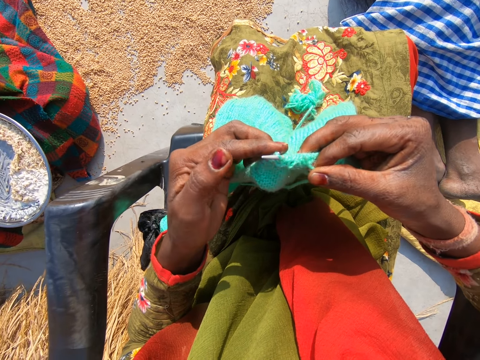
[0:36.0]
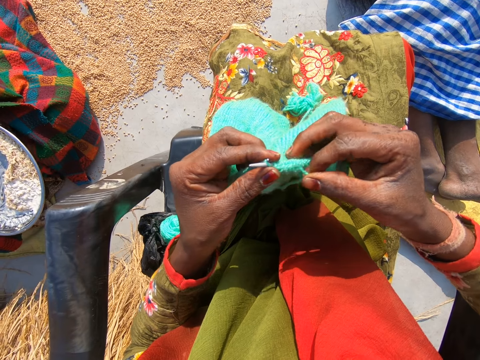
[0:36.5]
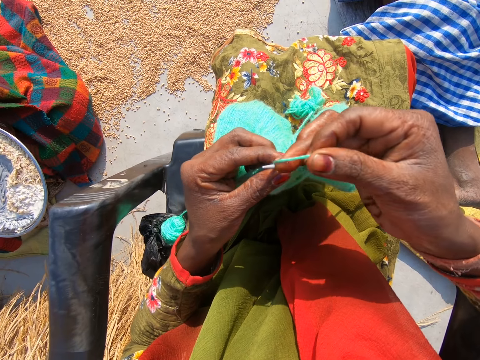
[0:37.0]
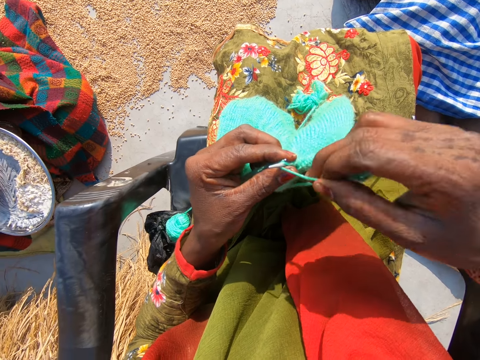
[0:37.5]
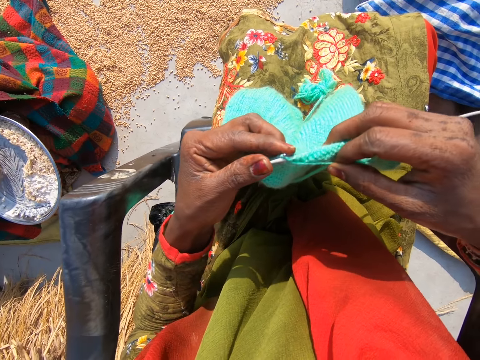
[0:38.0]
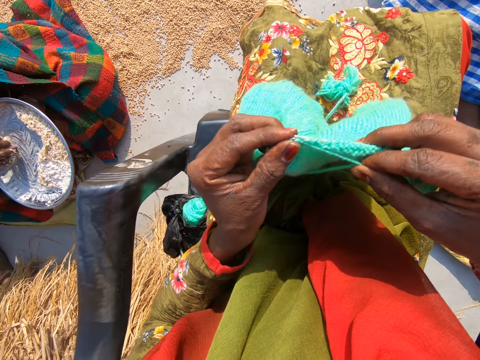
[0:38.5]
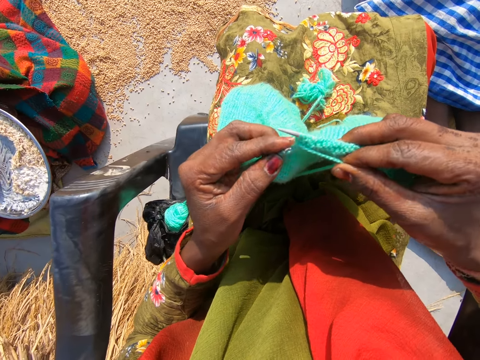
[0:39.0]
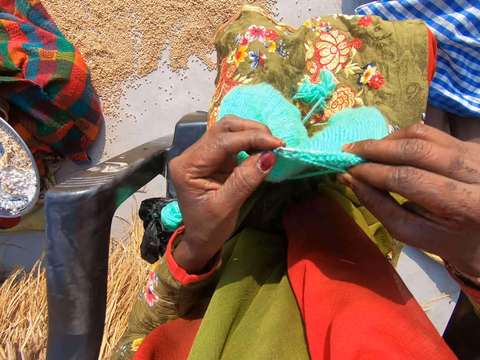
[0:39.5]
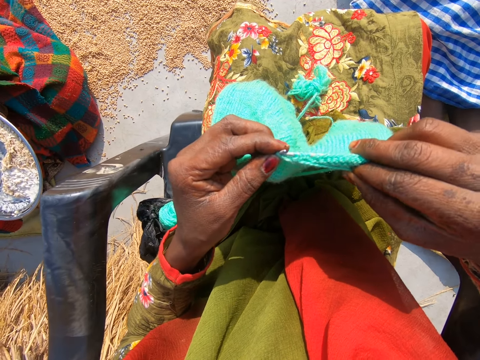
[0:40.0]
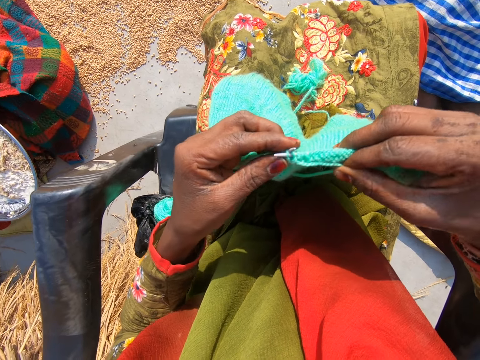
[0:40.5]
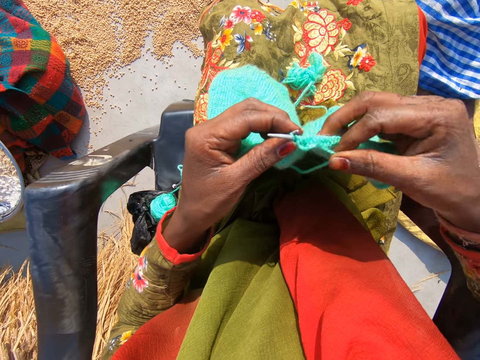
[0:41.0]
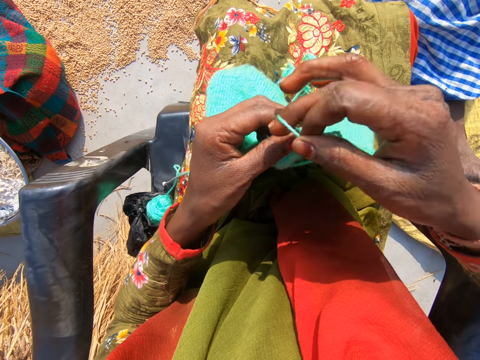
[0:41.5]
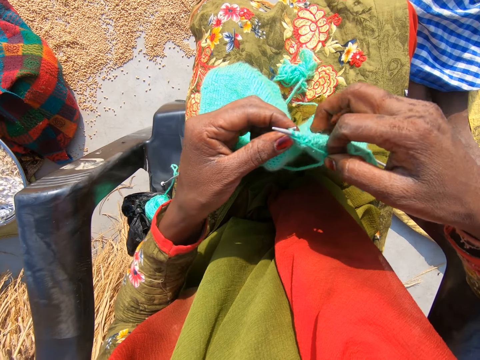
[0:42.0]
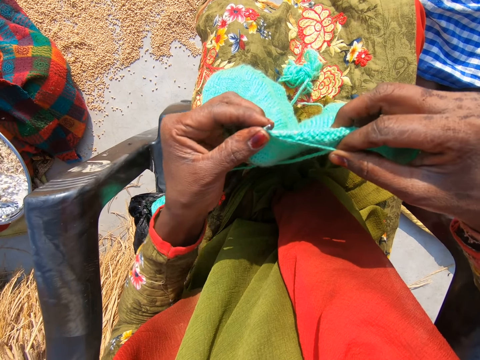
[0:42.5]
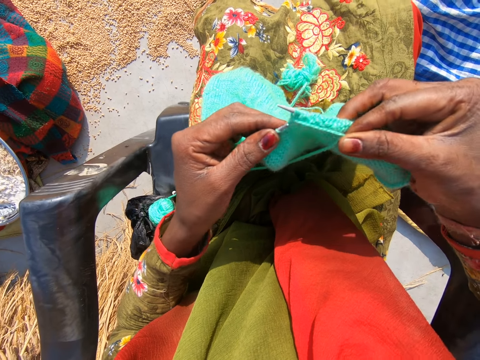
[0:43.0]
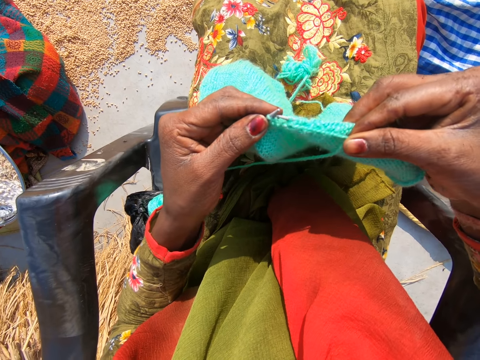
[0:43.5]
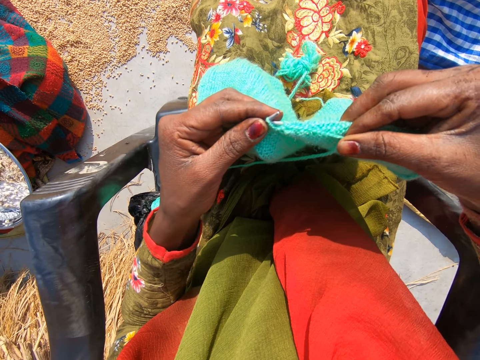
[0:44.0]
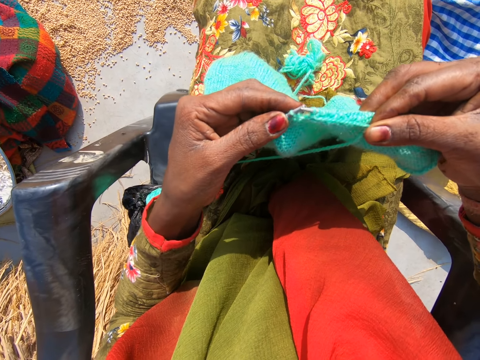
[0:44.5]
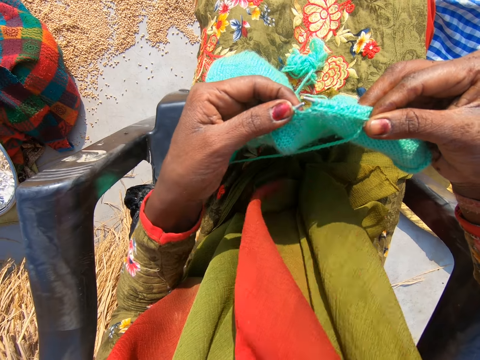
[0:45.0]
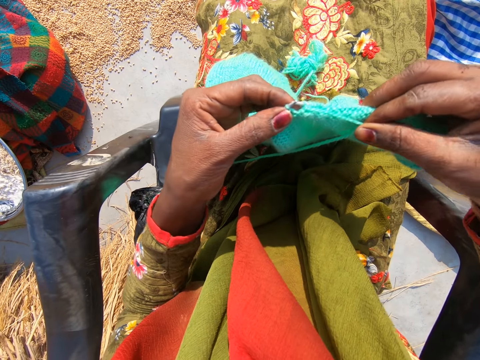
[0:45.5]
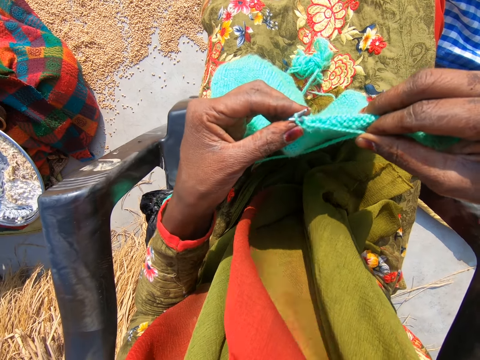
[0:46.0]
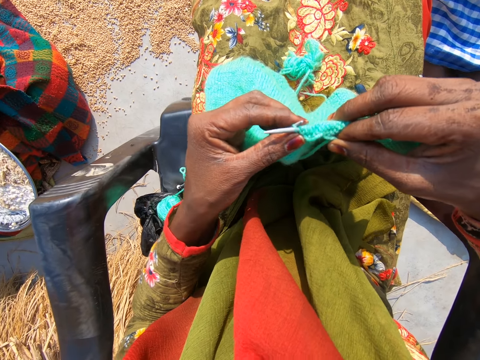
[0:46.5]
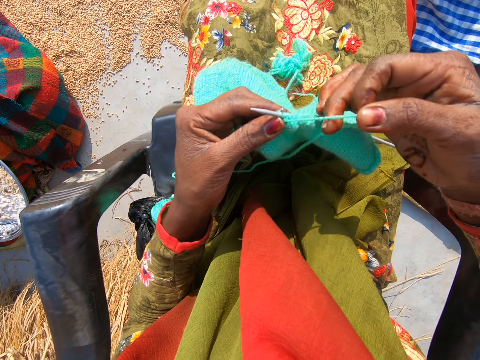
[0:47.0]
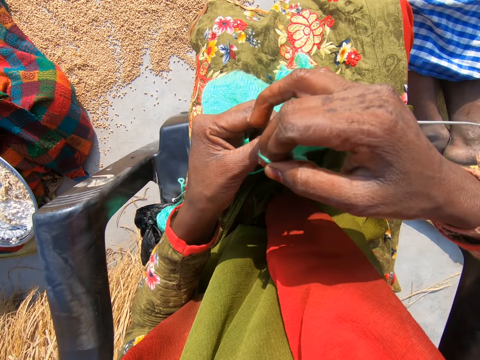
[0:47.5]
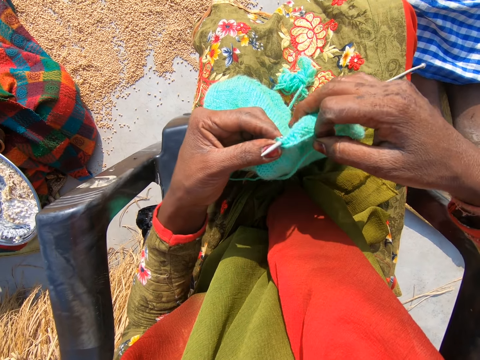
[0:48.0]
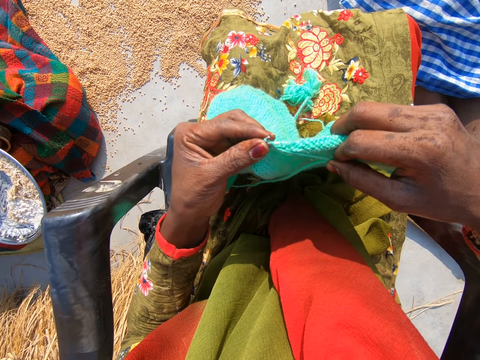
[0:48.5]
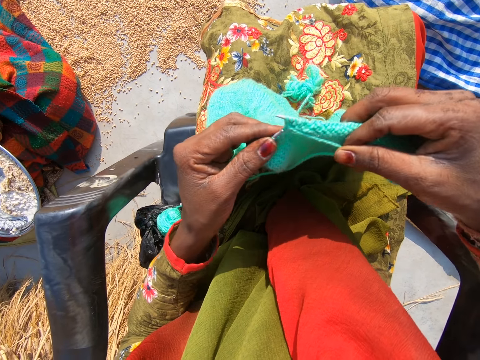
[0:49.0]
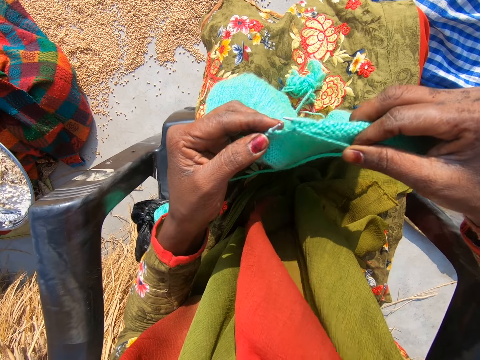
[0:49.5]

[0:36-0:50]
The camera wearer rolls the yarn on the crochet needle. They knit the sweater. They roll the yarn on the crochet needle. They knit the sweater. They roll the yarn on the crochet needle.

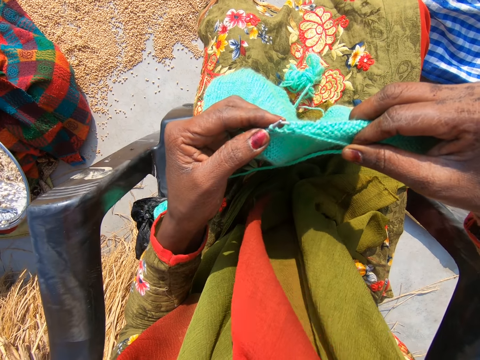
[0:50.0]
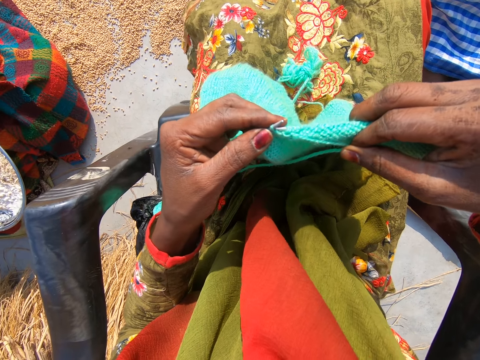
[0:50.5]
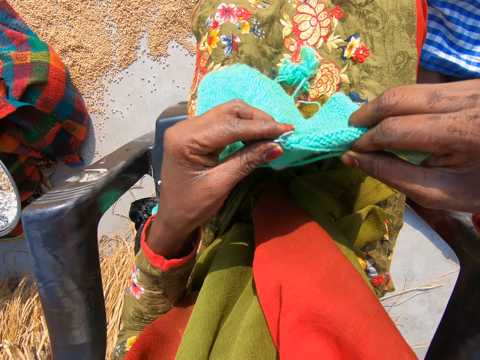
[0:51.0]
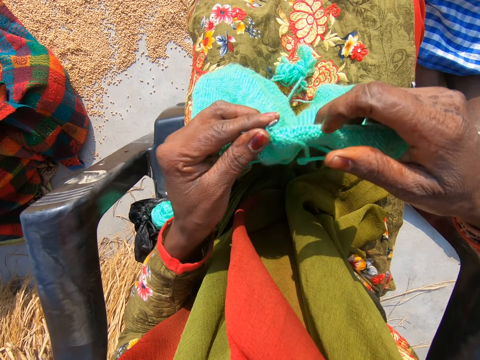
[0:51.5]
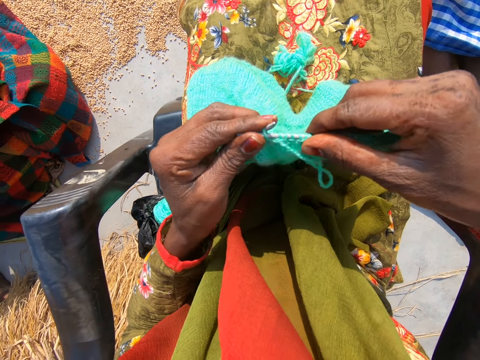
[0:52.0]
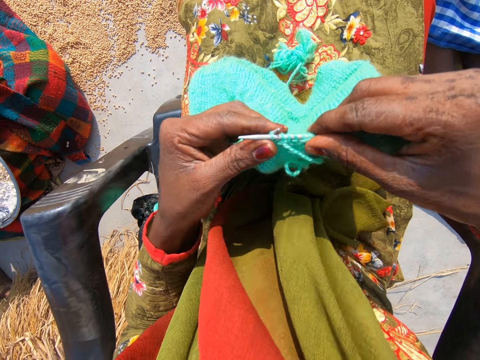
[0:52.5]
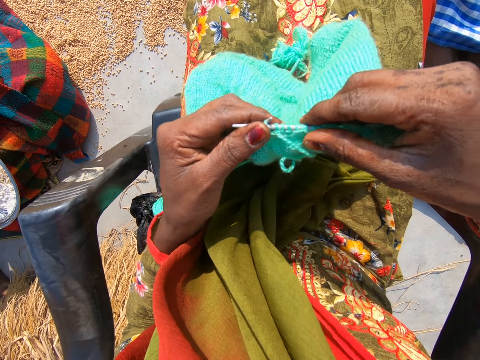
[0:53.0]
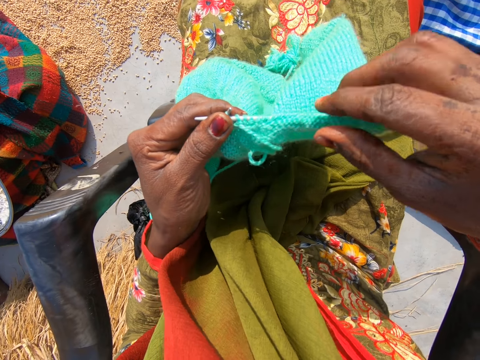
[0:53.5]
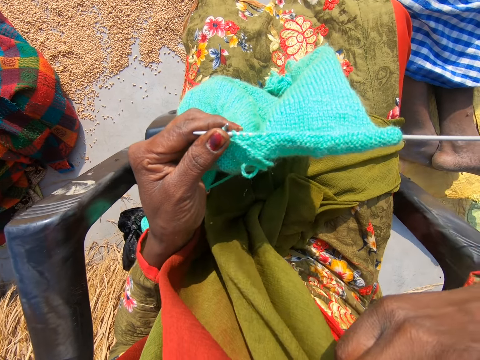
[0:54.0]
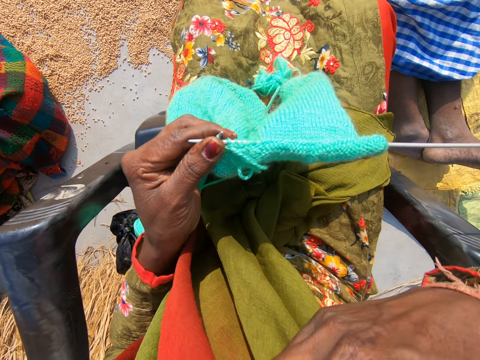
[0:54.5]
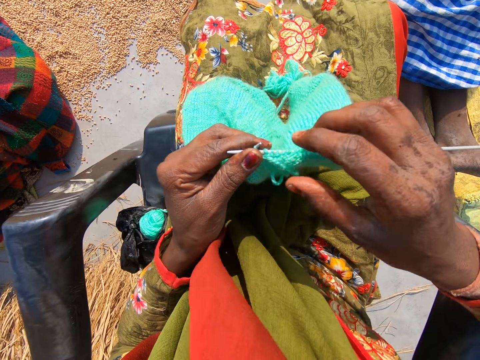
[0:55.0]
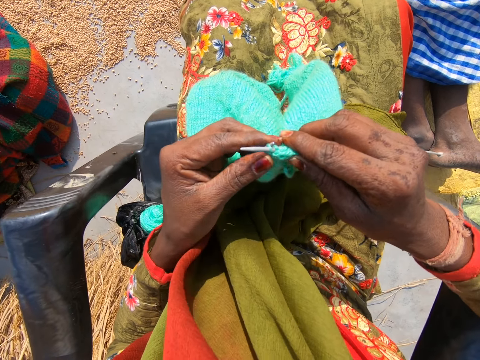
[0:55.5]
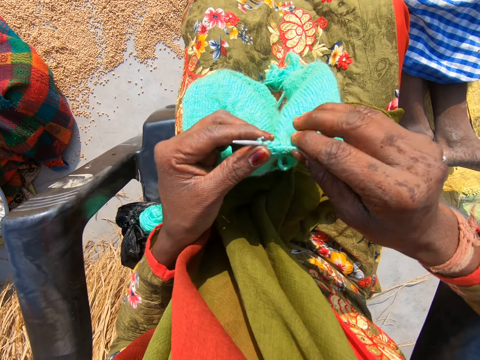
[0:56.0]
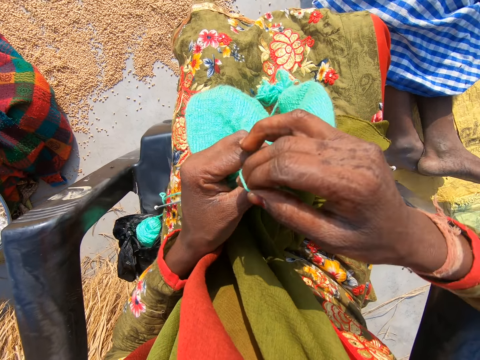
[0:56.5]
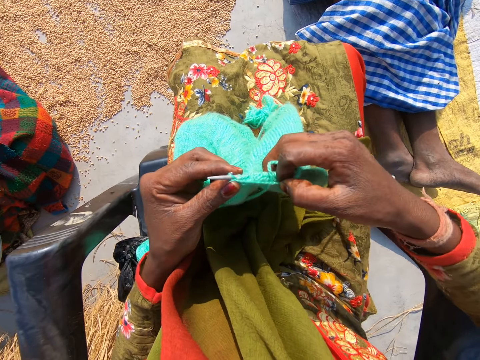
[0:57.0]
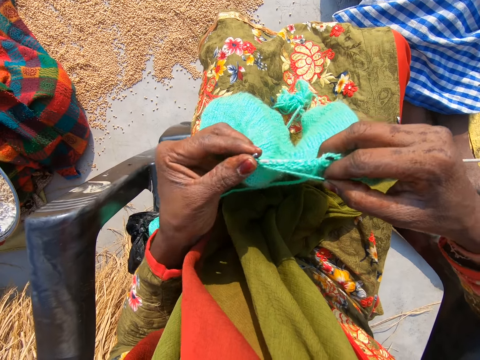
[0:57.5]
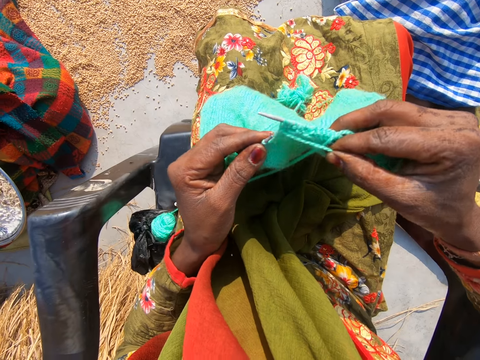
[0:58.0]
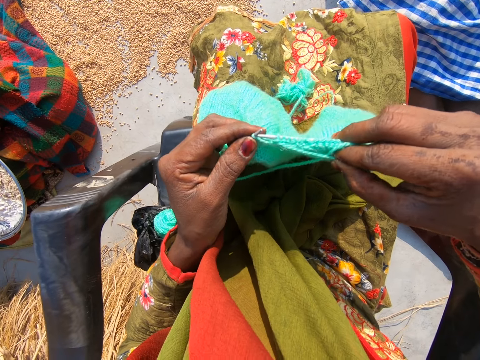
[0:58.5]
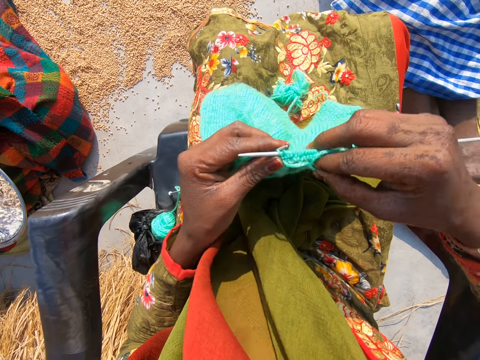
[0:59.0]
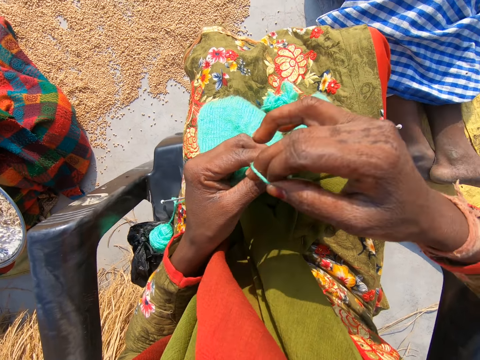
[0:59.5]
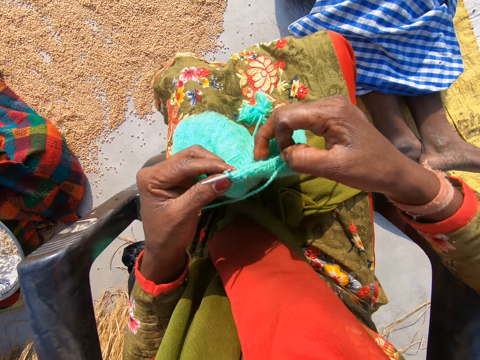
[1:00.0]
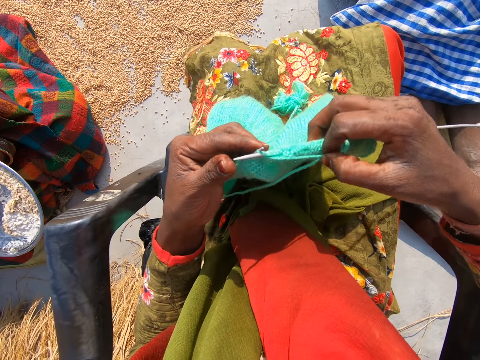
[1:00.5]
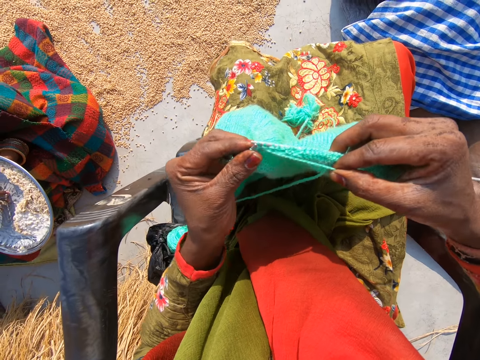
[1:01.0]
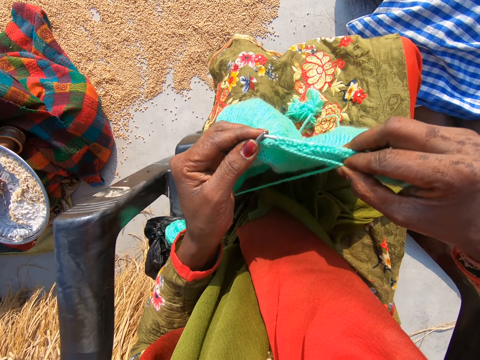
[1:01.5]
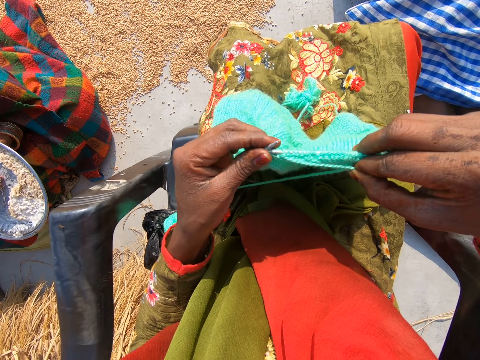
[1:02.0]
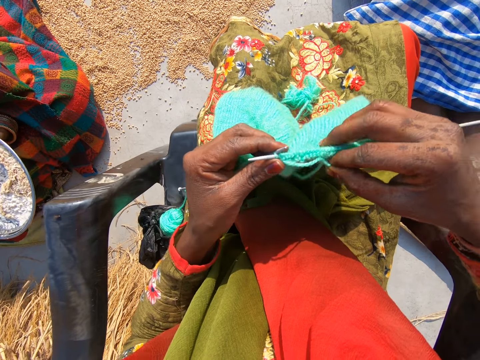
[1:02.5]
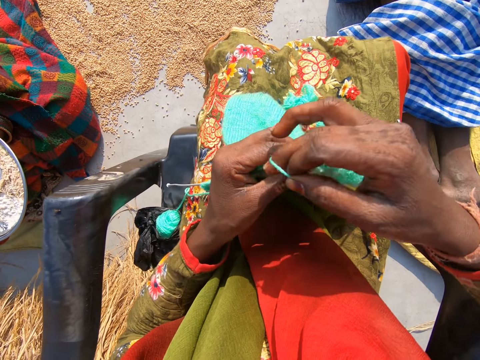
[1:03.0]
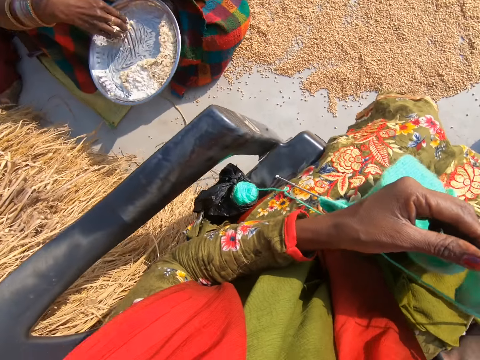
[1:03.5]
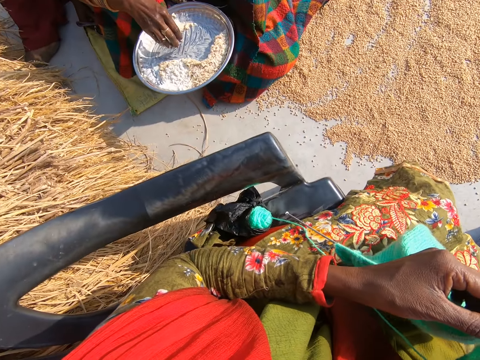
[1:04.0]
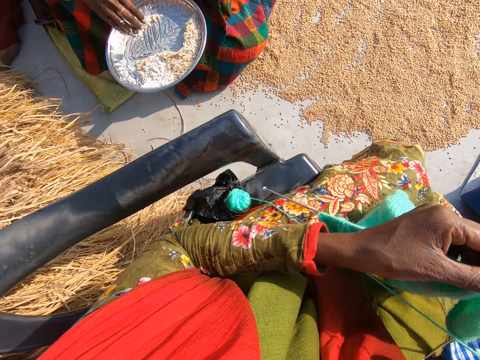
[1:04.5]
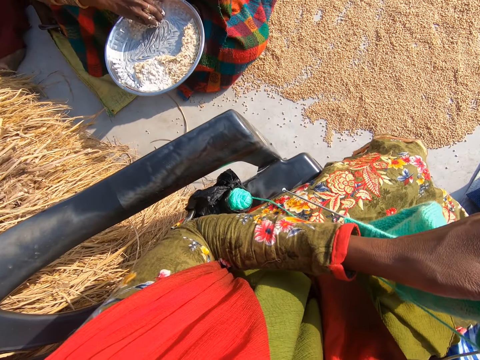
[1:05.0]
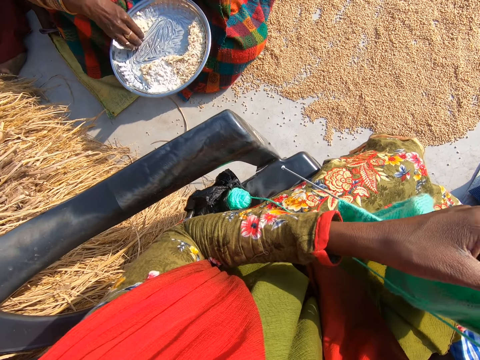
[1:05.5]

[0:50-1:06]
The camera wearer knits the sweater. She pulls the yarn. She touches her scarf with her right hand. She rolls the yarn on the crochet needle. She knits the sweater. She rolls the yarn on the crochet needle. She knits the sweater. She rolls the yarn on the crochet needle. She looks at a woman. The woman collects the food together.
